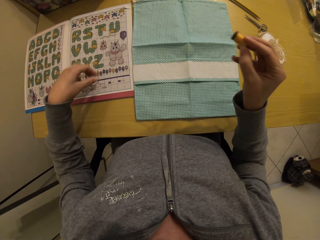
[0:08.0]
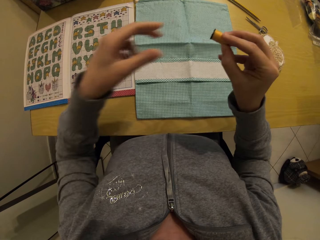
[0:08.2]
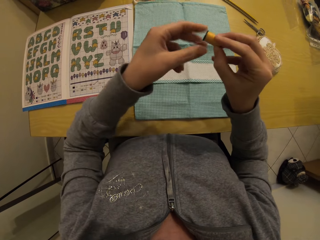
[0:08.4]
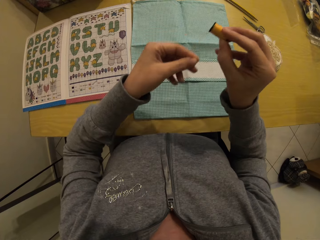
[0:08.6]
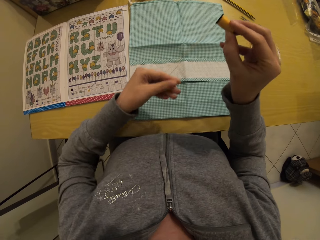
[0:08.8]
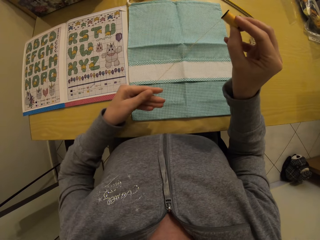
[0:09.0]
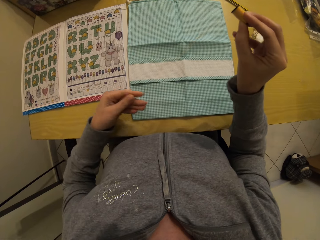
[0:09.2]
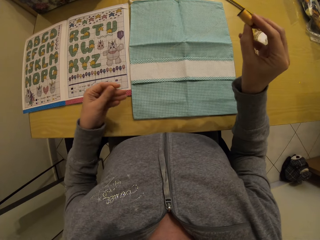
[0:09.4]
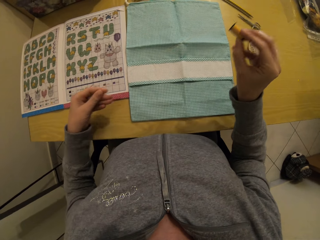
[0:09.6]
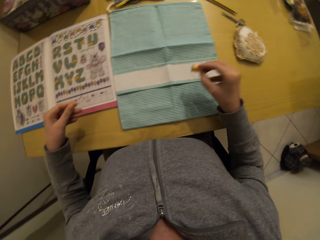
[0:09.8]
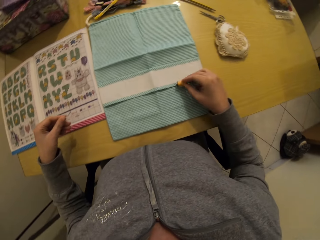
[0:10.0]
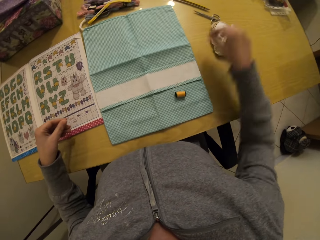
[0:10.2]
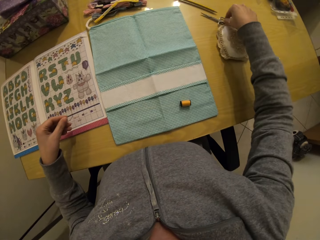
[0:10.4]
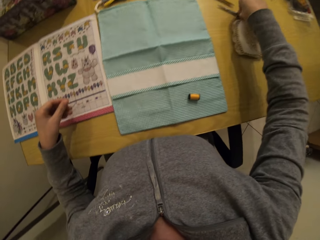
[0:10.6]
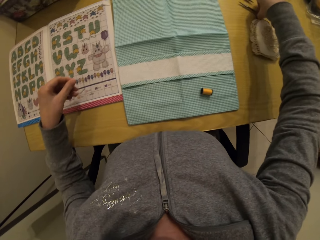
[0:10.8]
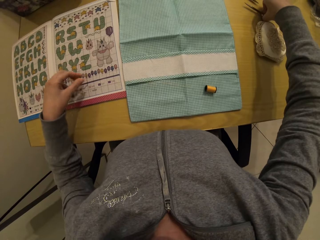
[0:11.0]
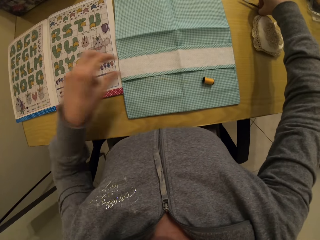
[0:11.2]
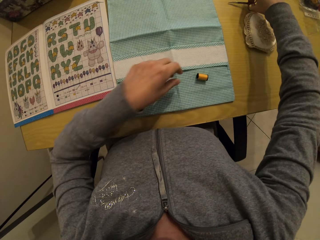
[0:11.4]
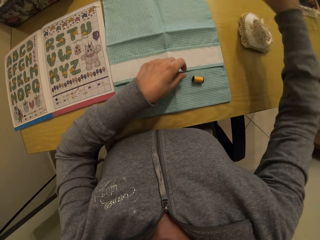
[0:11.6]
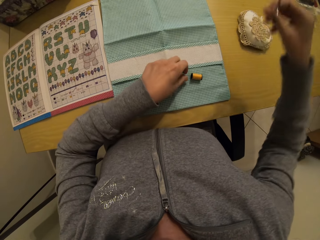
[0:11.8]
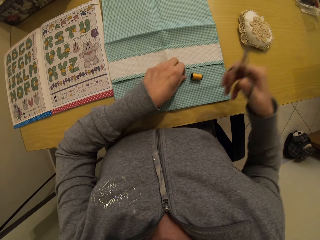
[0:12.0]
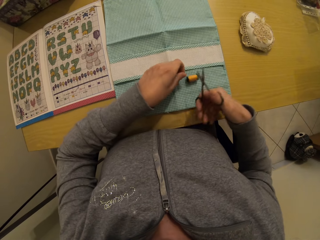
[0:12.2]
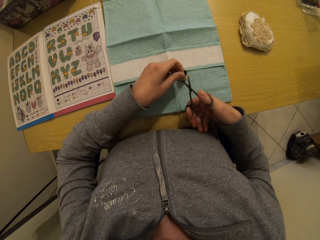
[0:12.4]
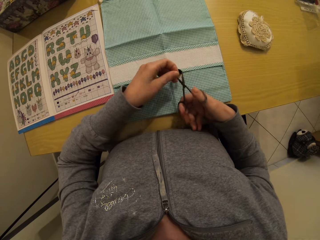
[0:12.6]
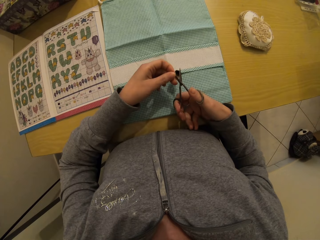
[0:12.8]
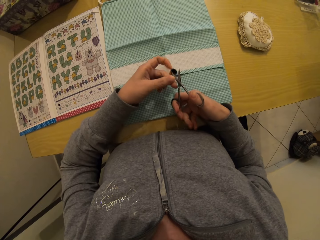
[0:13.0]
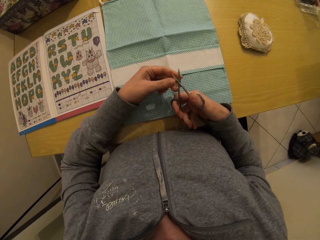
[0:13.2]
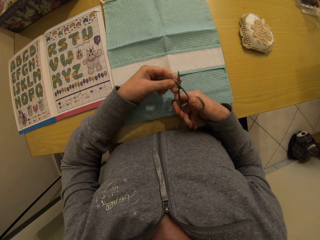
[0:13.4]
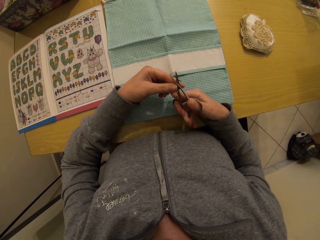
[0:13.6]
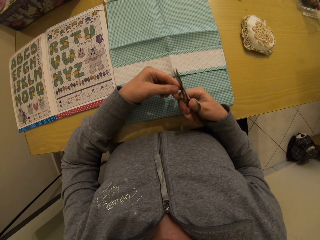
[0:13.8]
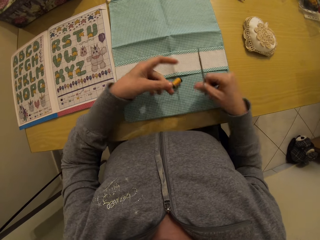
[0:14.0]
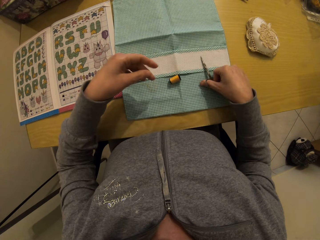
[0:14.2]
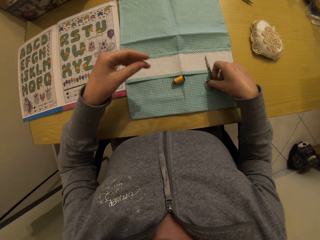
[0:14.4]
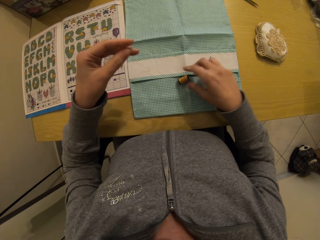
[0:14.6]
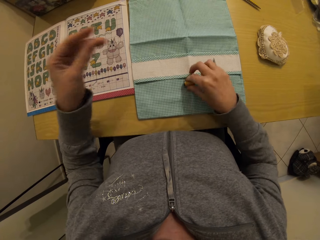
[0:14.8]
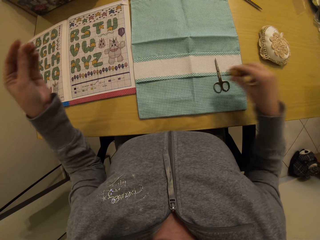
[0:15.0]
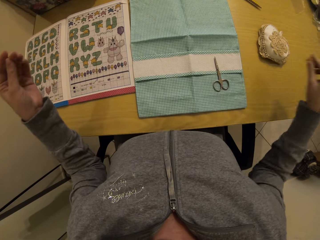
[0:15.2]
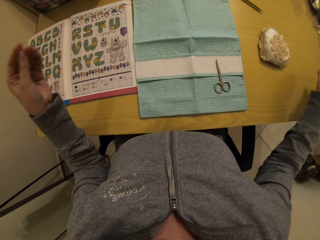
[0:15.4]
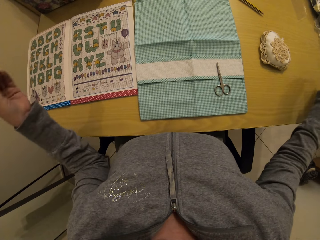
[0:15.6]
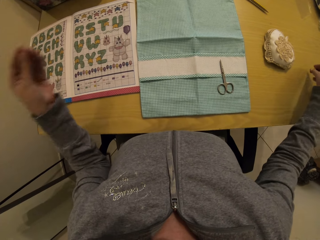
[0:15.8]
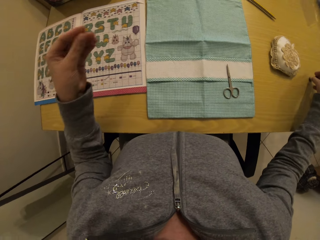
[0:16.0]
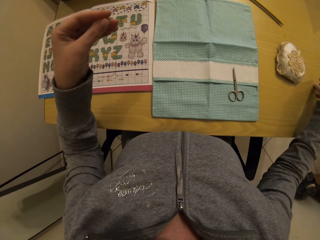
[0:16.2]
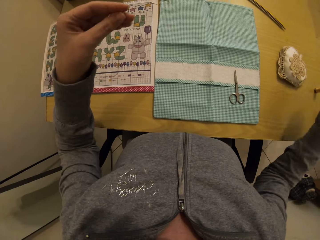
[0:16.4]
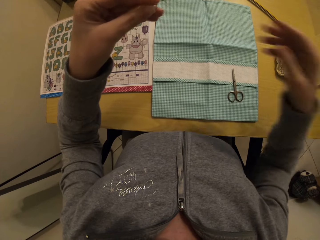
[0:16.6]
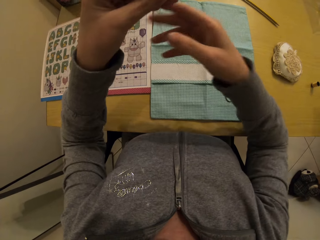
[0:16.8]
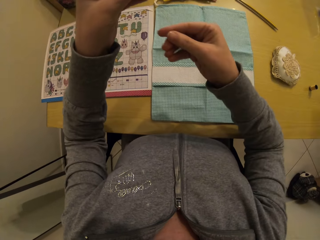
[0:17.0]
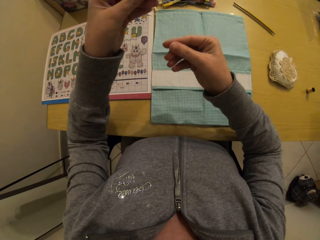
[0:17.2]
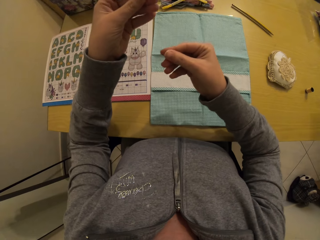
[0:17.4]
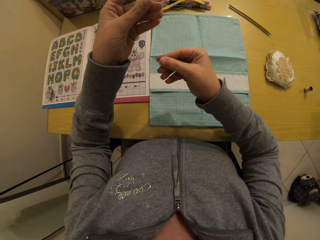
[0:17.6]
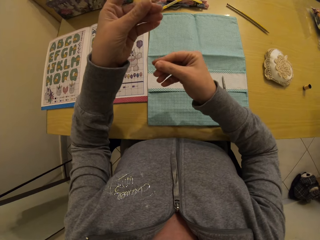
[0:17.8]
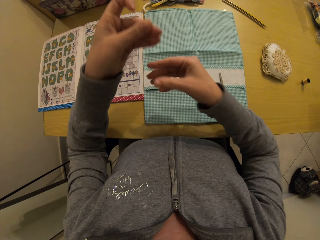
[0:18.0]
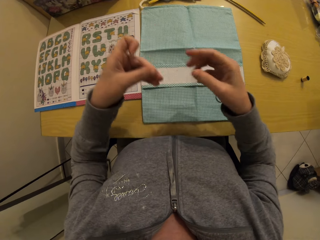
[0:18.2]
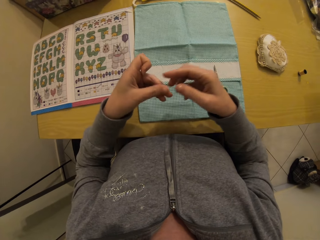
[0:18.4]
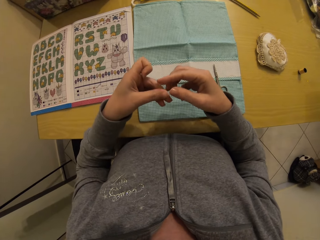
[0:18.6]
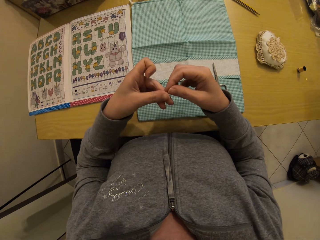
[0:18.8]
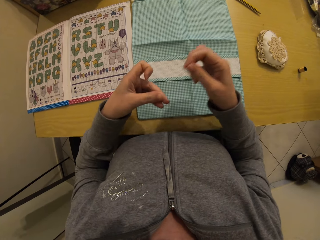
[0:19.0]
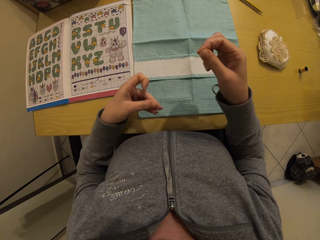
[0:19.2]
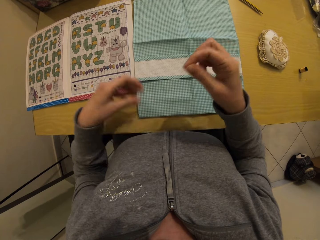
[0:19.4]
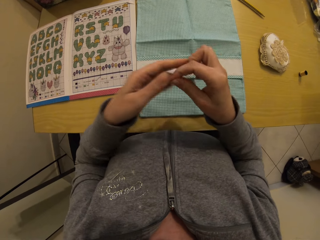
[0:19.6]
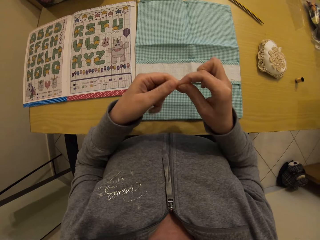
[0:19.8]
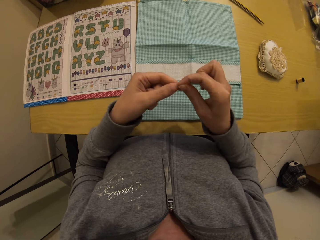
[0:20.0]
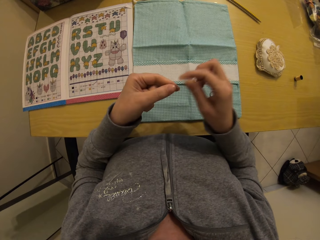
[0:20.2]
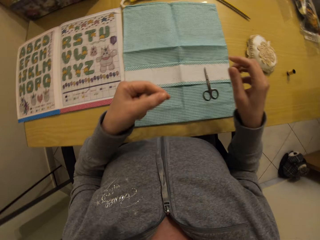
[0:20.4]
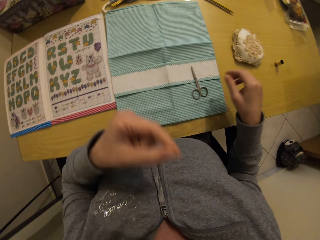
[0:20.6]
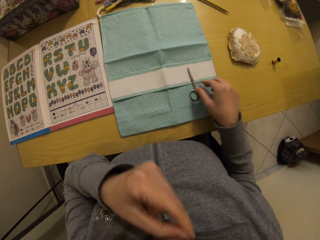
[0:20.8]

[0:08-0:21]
The camera wearer drops the sewing thread on the table with her right hand. She picks up scissors from the table with her right hand. She cuts the thread with the scissors. She drops the scissors on the table. She picks up the sewing thread with her right hand. She drops the thread on the table with her right hand. She puts the scissors away. She pulls the thread with both hands.

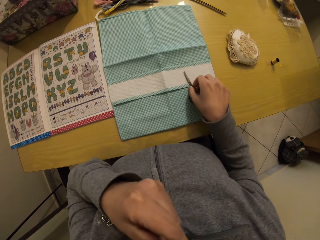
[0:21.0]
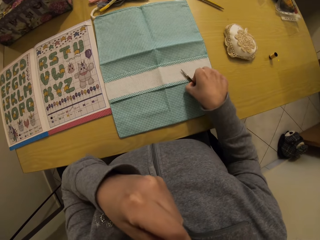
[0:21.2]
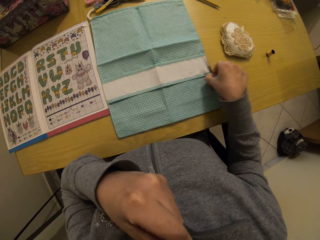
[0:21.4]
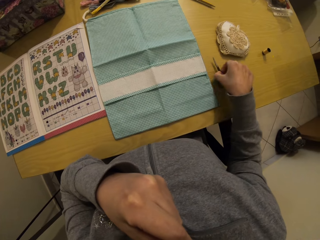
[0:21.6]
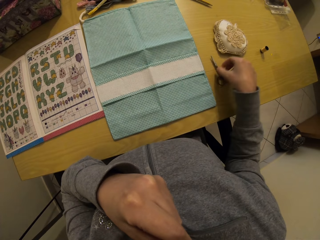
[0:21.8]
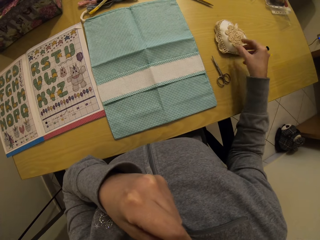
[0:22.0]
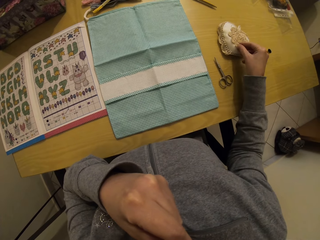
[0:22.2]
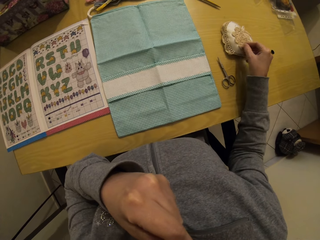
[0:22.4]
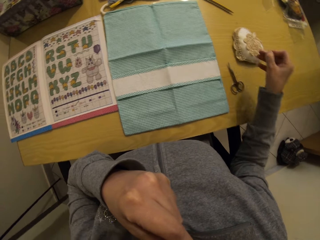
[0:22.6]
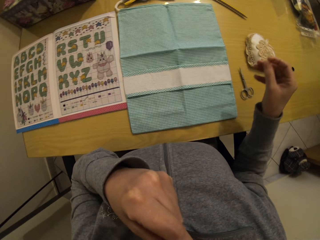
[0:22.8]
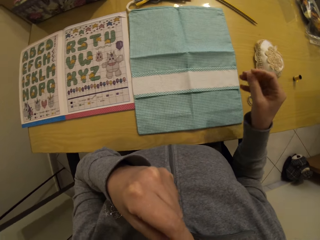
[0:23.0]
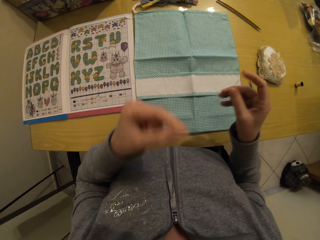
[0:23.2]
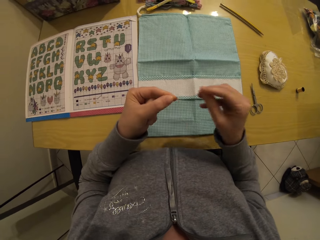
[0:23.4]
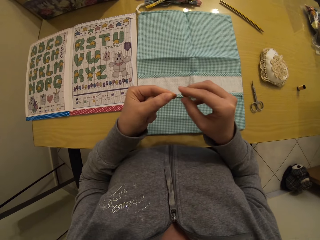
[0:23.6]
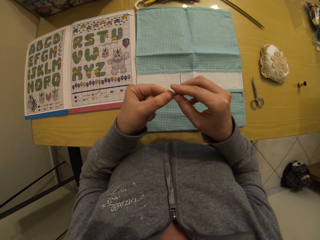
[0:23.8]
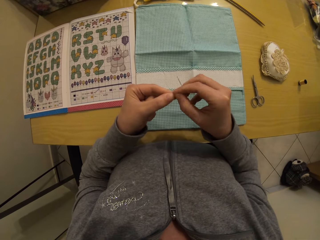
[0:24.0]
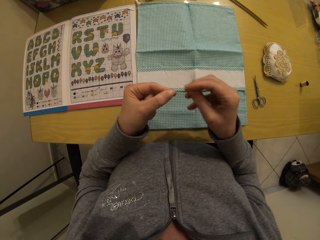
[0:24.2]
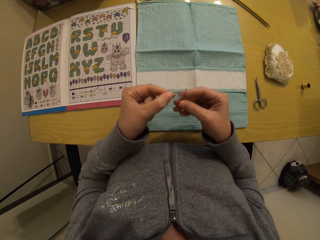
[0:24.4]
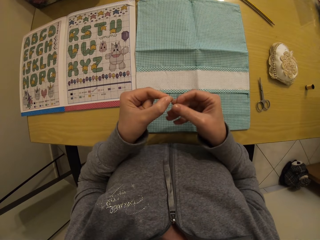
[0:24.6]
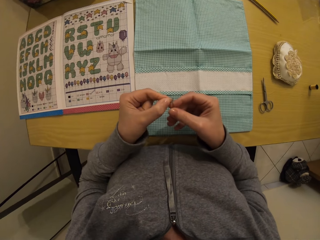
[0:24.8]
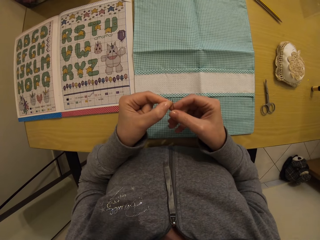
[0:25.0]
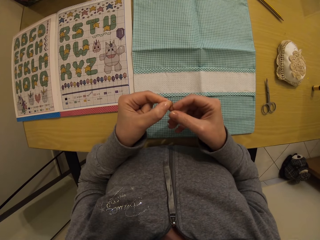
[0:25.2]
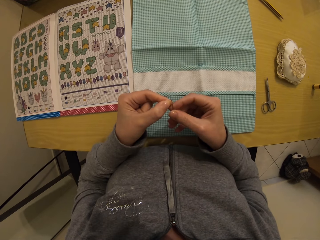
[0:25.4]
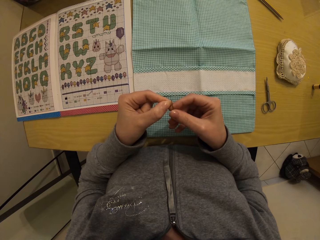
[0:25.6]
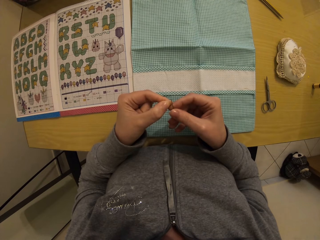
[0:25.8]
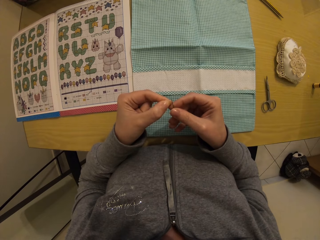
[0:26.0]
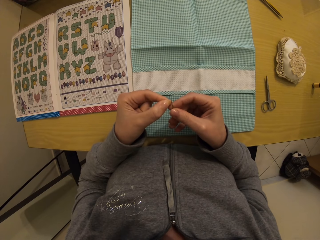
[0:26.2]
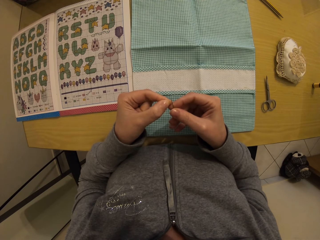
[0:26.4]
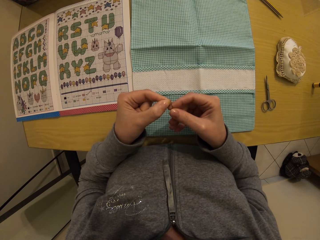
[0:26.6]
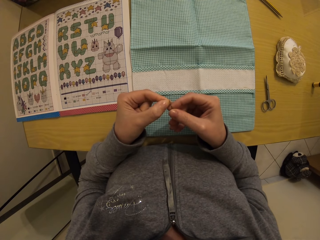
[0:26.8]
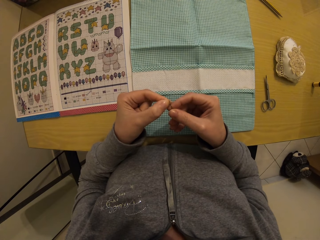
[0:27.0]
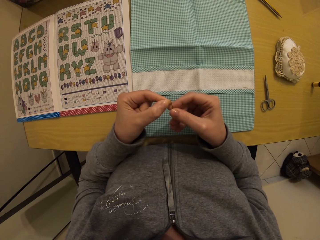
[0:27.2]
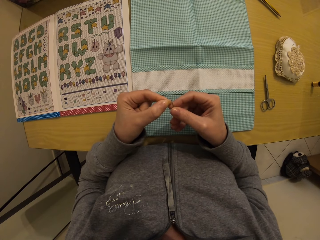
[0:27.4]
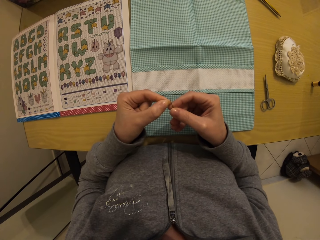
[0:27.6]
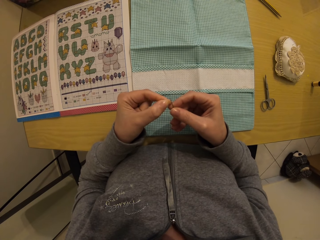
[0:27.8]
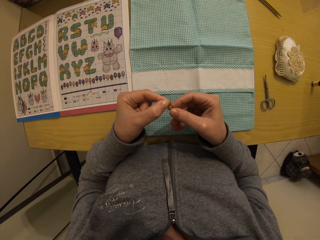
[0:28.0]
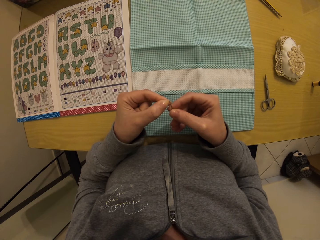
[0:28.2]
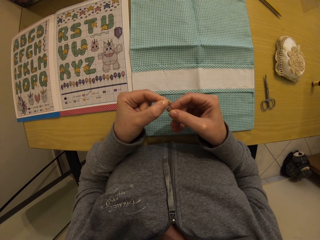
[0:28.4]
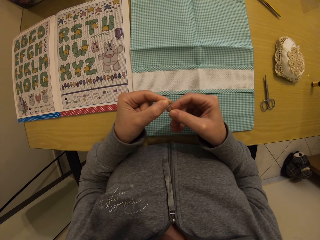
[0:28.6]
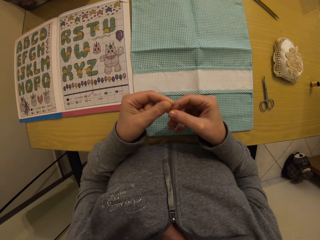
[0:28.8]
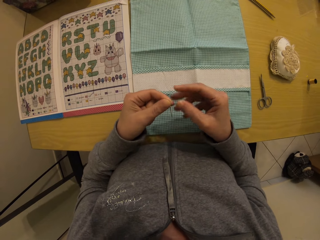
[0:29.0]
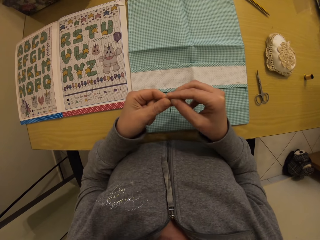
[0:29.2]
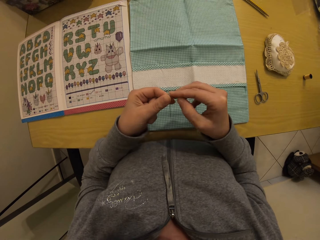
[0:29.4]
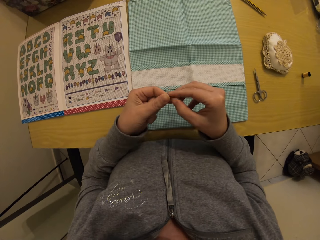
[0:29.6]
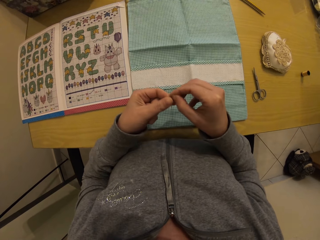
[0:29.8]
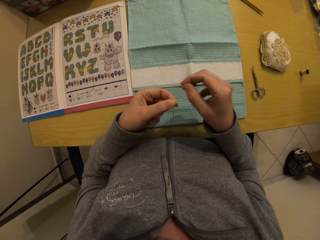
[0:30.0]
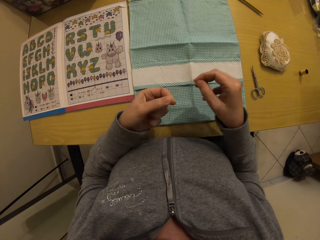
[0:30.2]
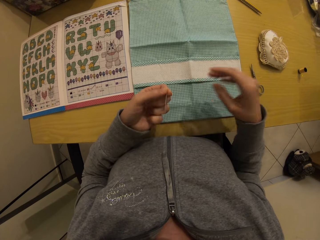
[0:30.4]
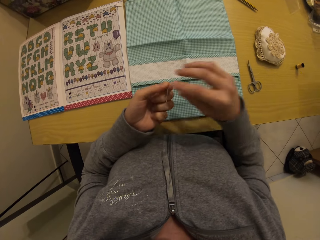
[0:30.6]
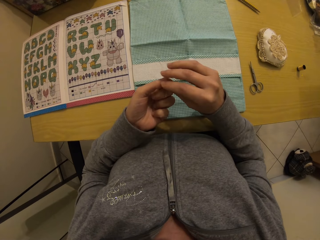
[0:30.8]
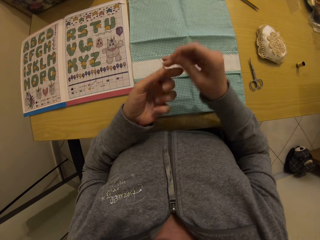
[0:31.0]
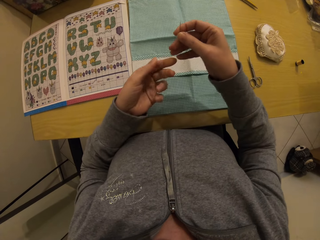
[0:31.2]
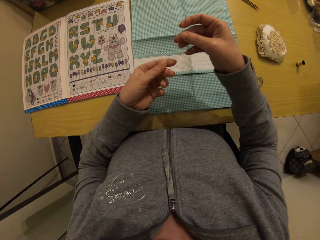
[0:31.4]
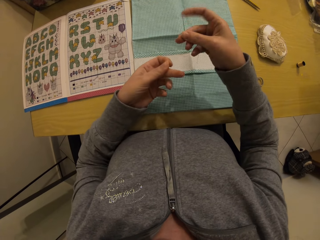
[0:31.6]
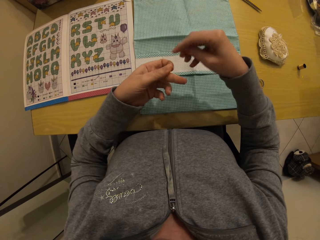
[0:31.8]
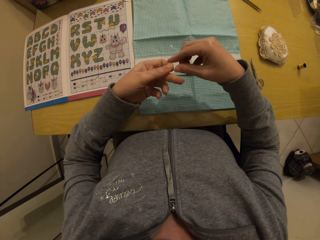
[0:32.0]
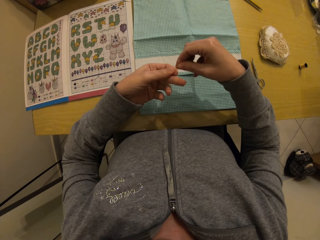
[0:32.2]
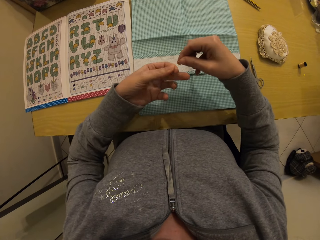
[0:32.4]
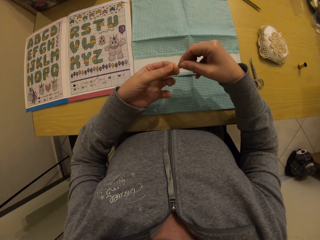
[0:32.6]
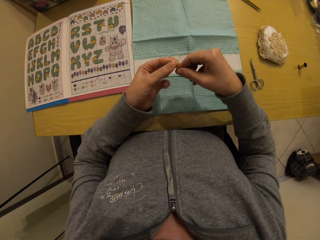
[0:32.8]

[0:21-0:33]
The camera wearer picks up the scissors from the table with her right hand. She picks up a sewing needle with her right hand. She puts the sewing thread into the needle.
